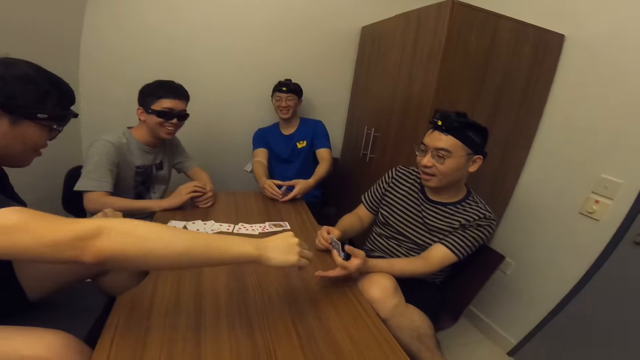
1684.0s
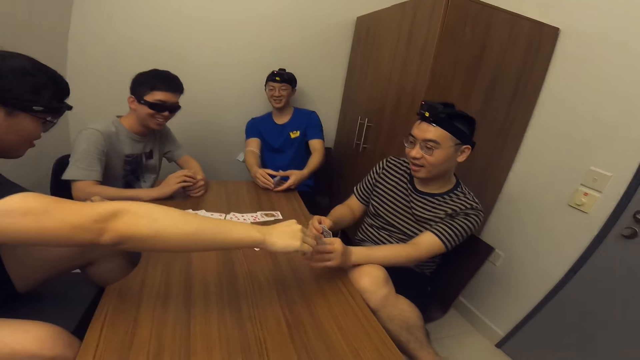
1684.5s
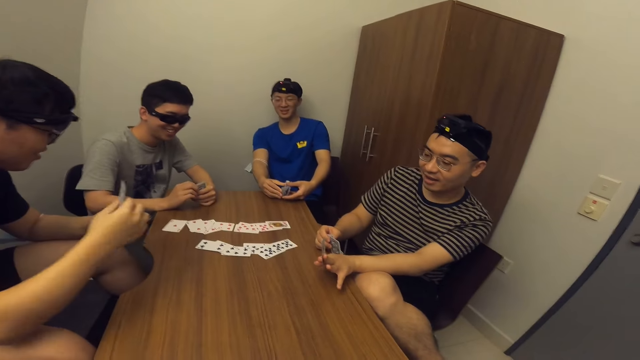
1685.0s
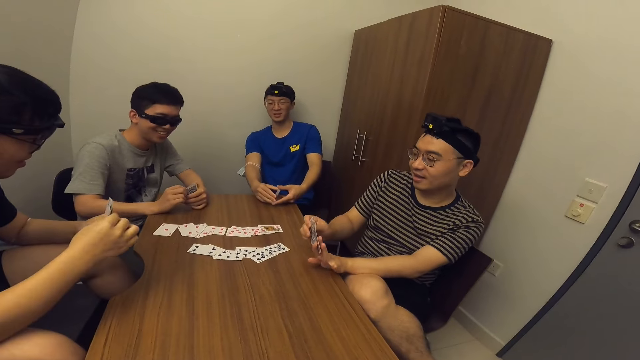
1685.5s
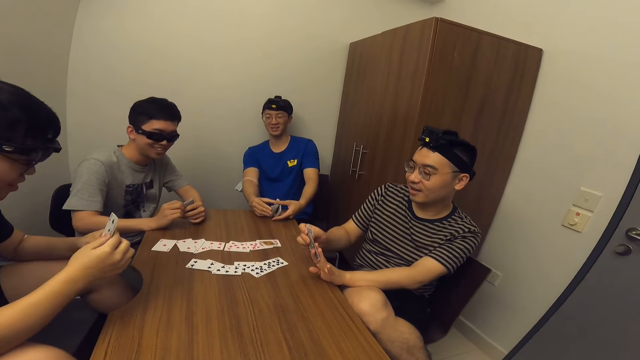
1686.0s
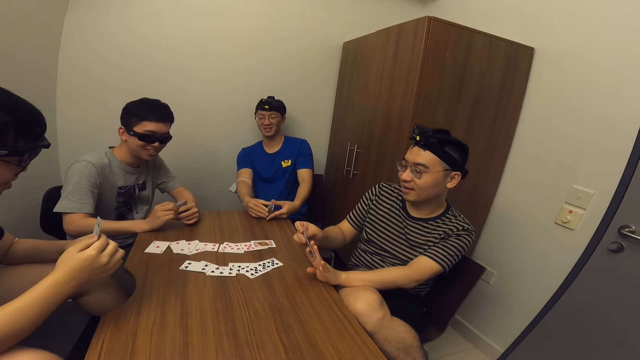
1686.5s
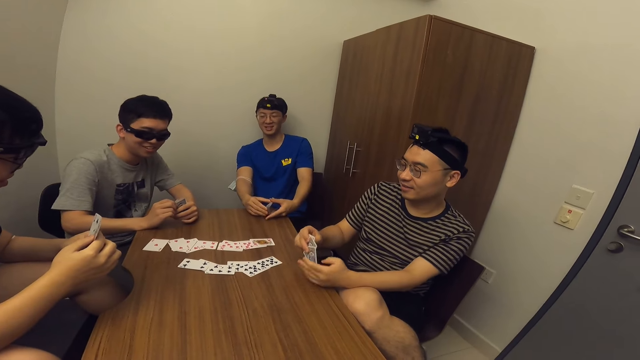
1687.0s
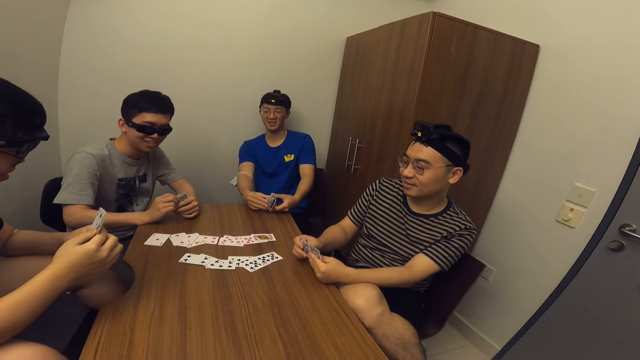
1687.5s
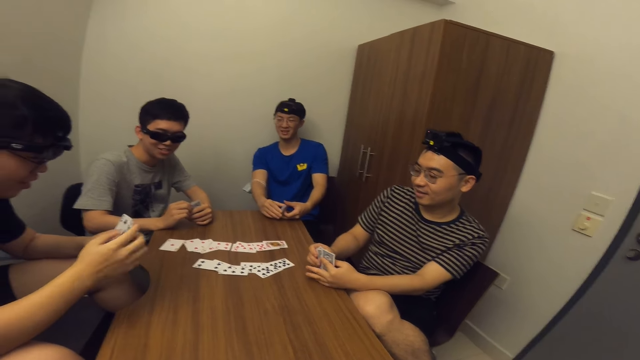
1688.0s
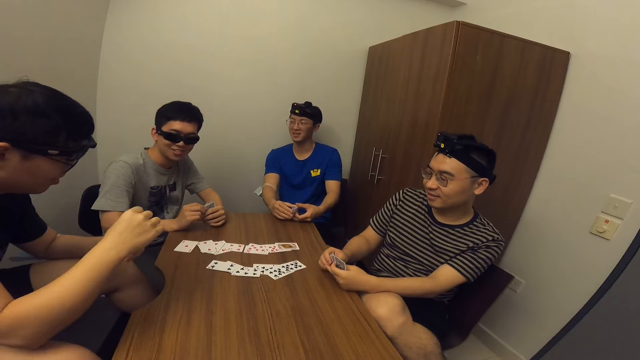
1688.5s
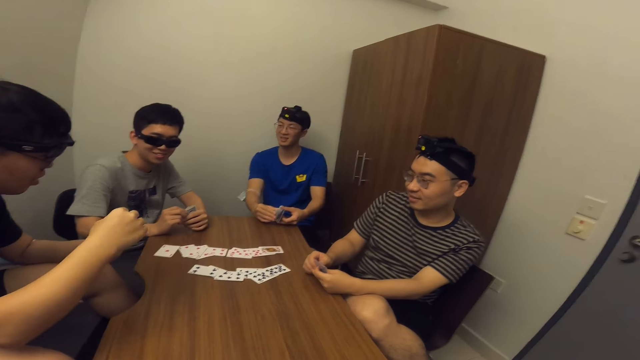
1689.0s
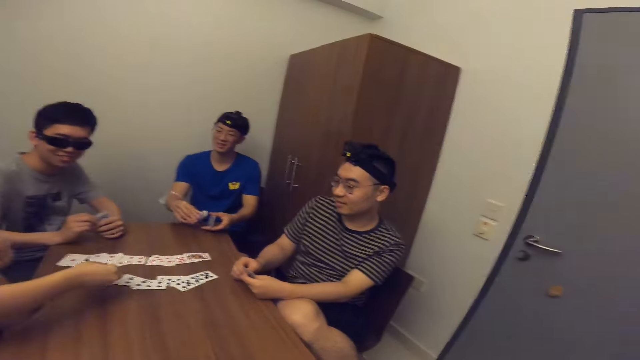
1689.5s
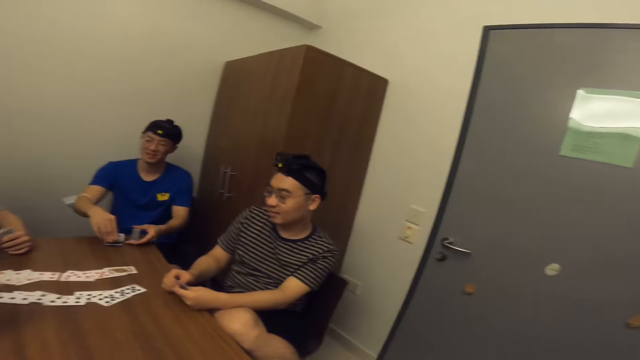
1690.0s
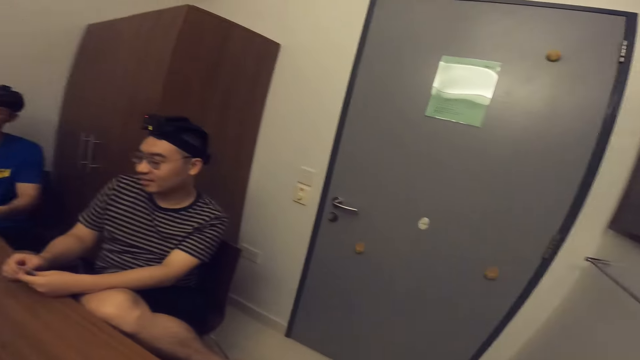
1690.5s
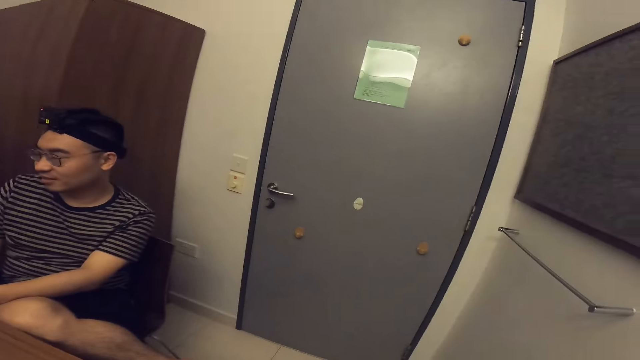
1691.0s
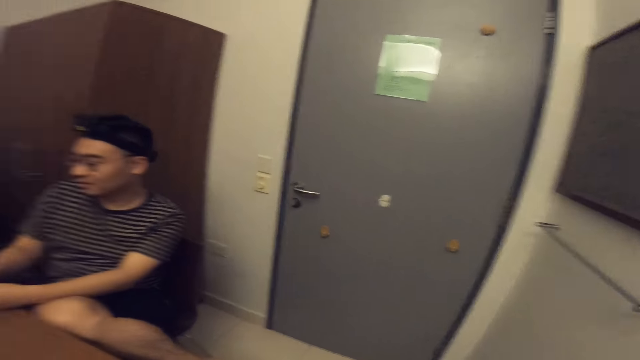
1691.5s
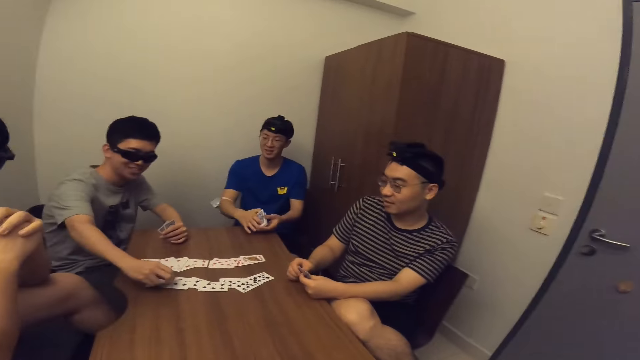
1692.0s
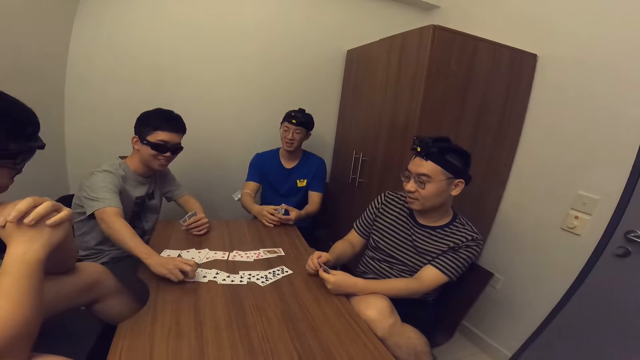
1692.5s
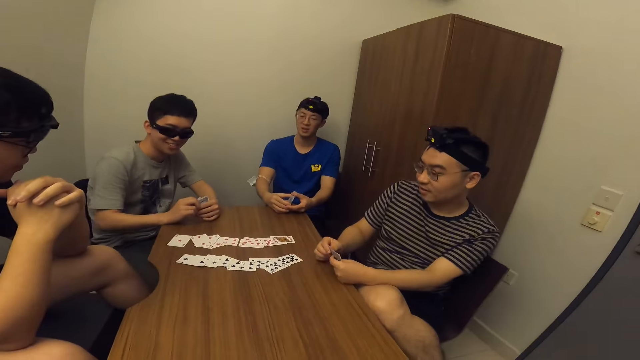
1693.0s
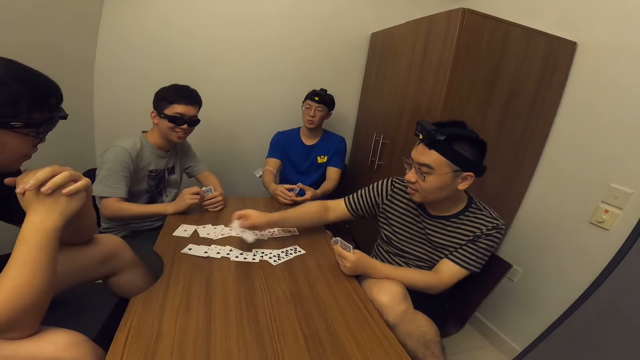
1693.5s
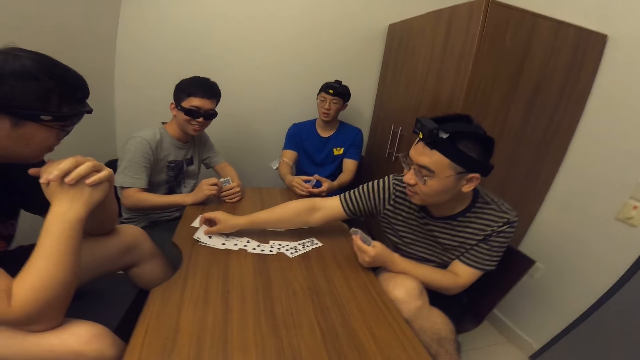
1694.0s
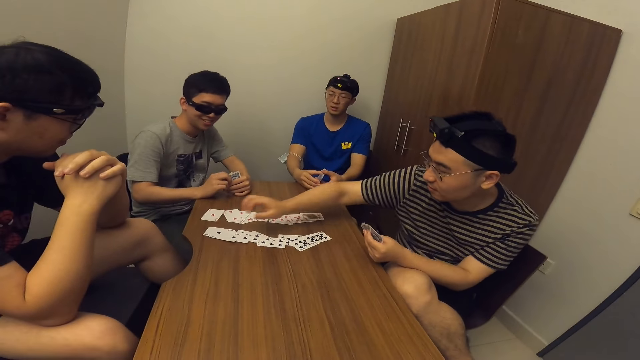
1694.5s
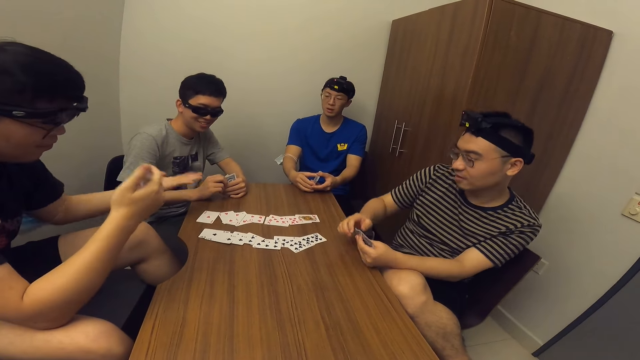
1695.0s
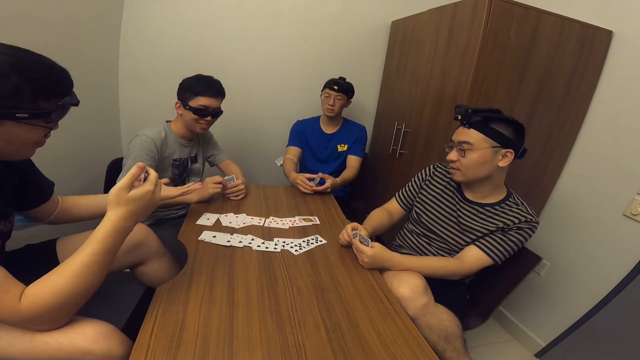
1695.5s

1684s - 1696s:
A man passes a card to another man. The second man takes the card from the first man. The first man stares at the cards. The second man stares at the cards. The first man drops a card on the table. A third man touches a card on the table. The third man places the card on the table. The first man looks around. The third man stares at the cards. The second man drops a card on the table.

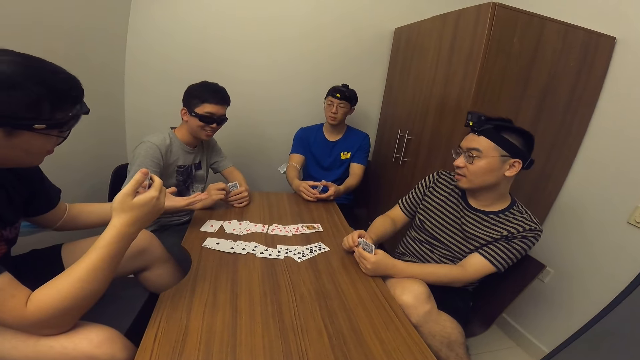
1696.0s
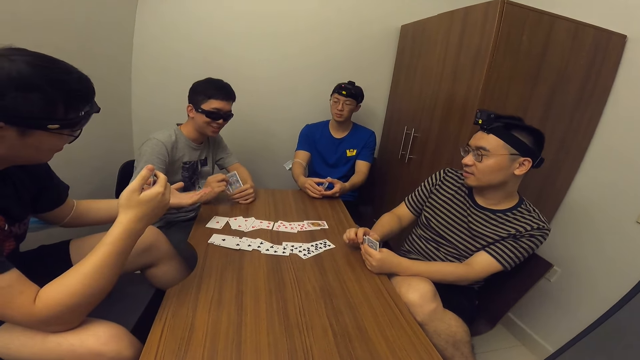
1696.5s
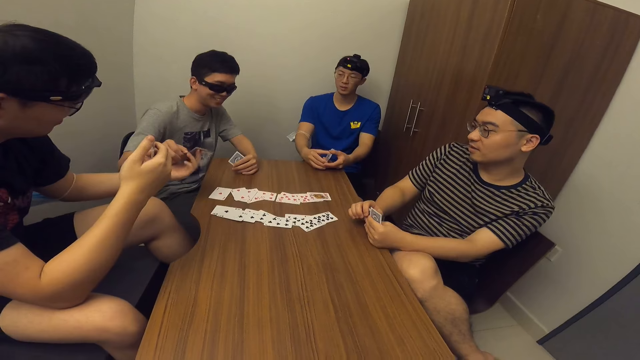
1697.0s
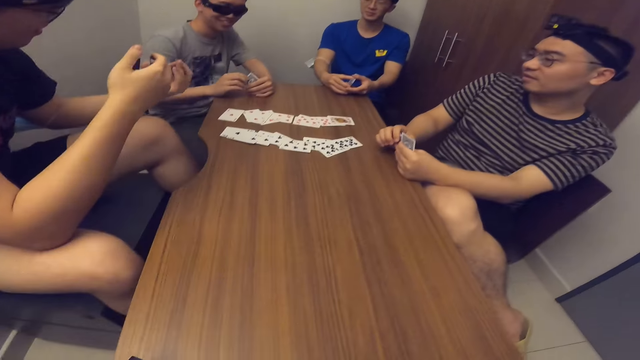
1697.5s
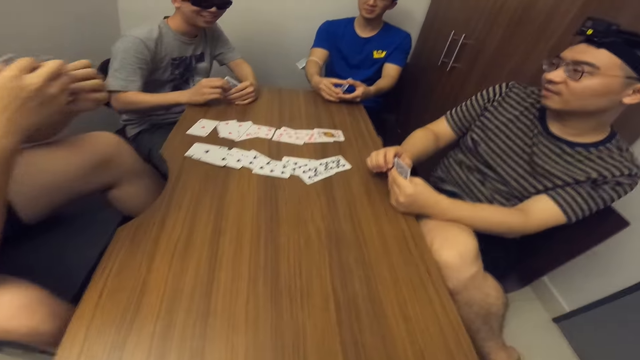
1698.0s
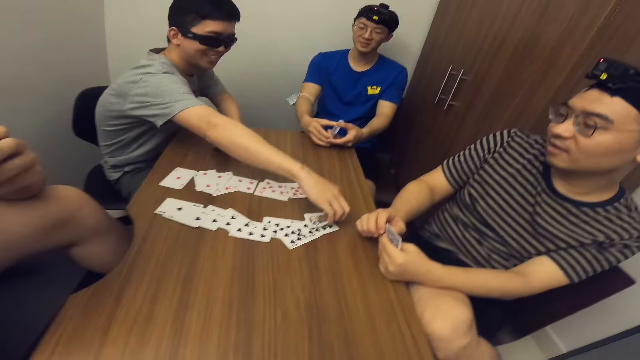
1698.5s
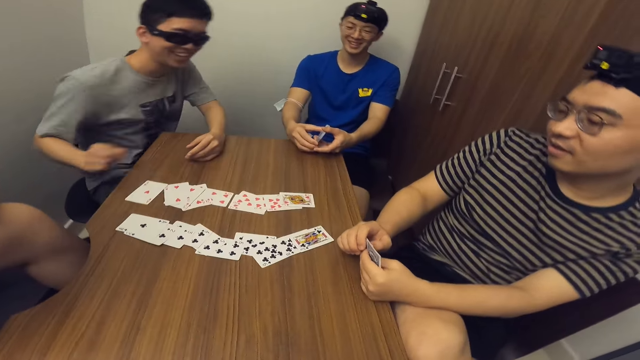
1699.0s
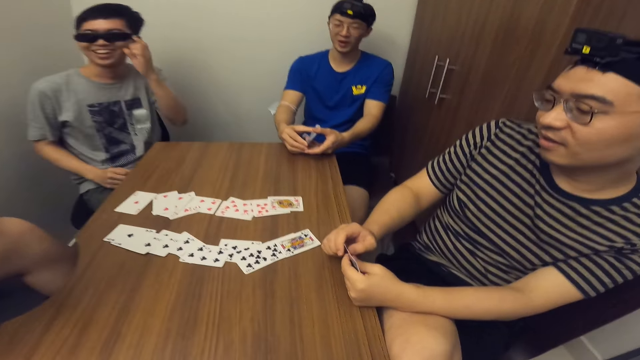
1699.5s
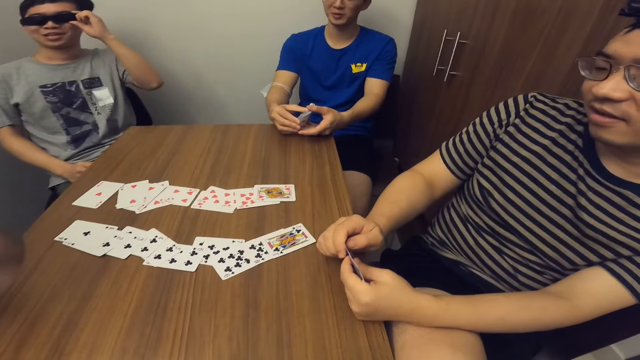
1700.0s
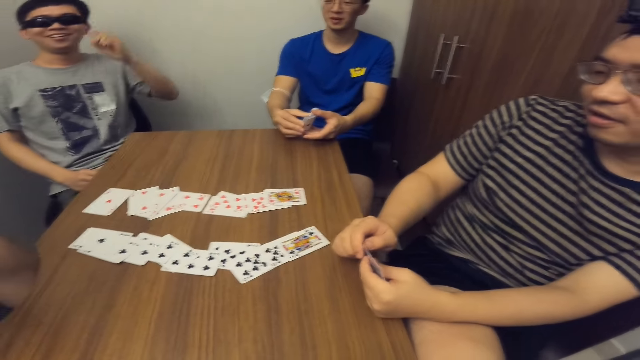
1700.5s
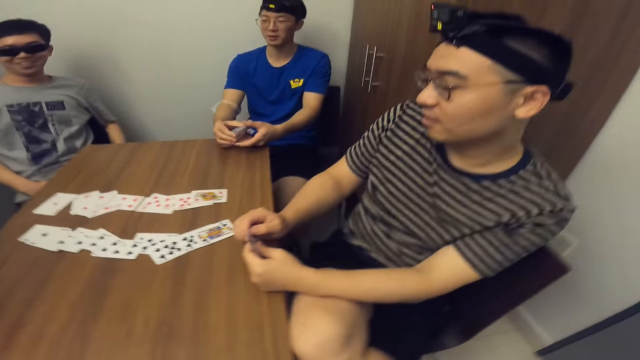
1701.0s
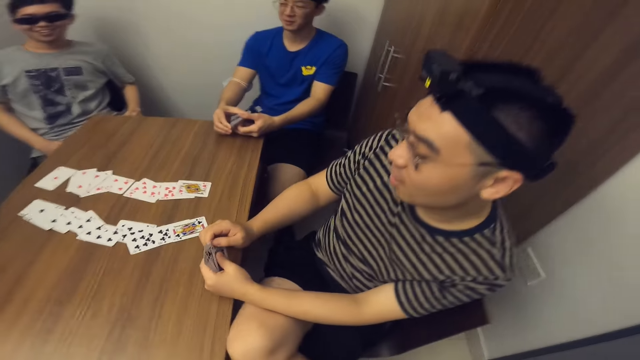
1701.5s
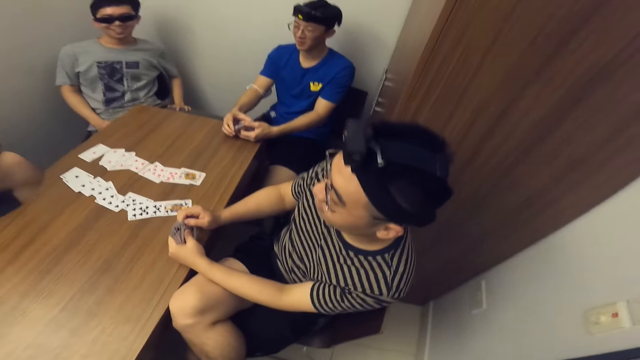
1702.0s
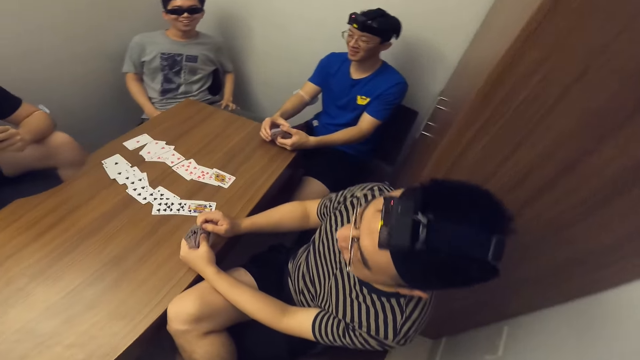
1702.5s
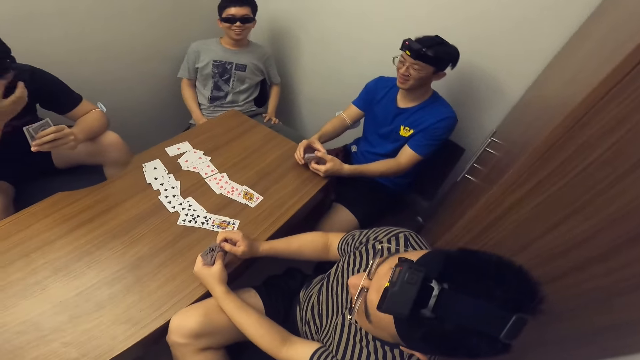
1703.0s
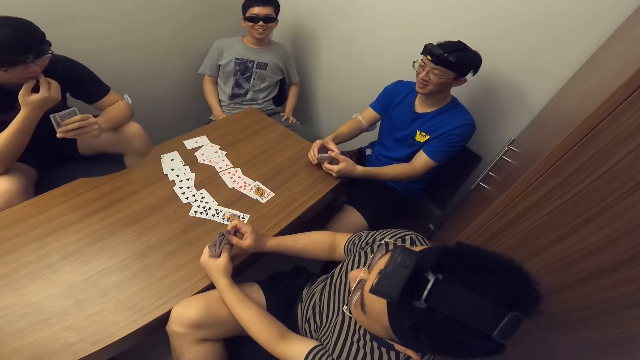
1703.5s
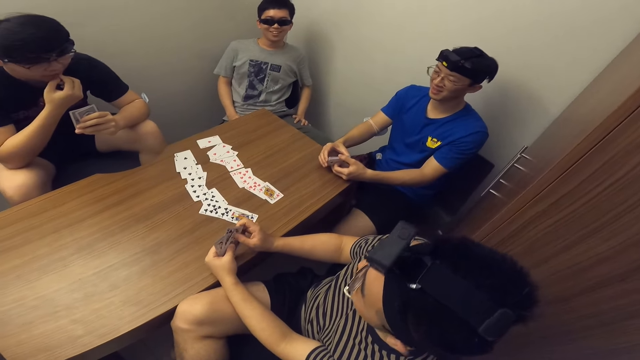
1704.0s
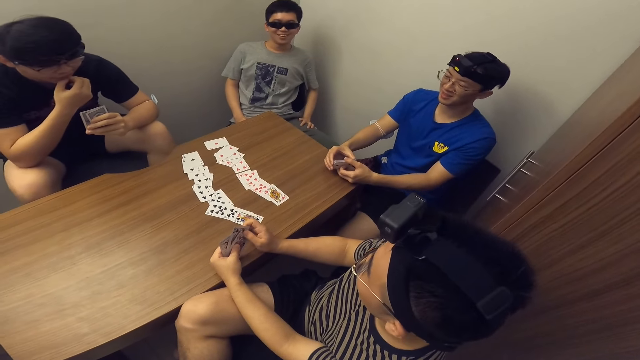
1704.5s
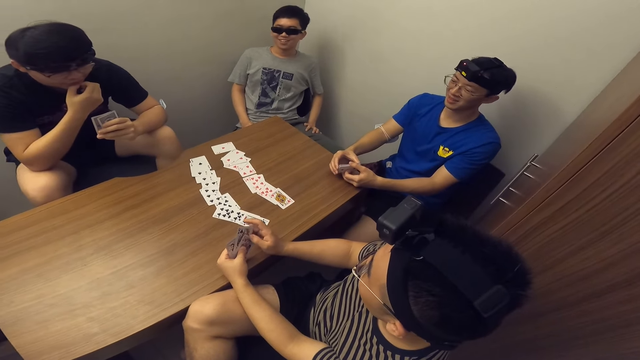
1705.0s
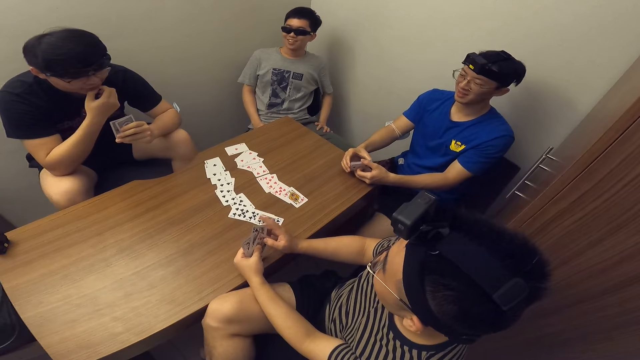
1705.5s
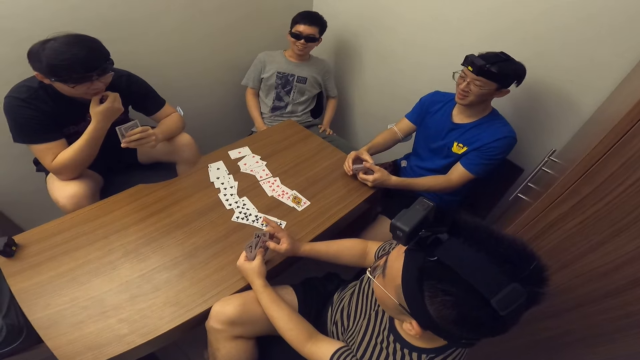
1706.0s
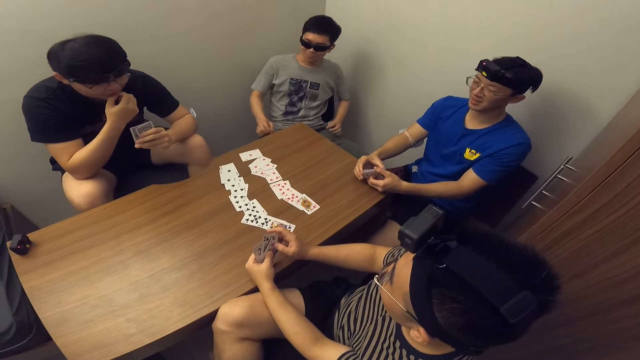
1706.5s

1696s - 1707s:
A man stares at the cards. Another man picks the card from a third man. The third man passes the card to the second man. The camera wearer stands up. The third man drops a card on the table. The second man looks around. The third man adjusts his glasses with his left hand. The third man looks around. The camera wearer looks at the first man's cards.
